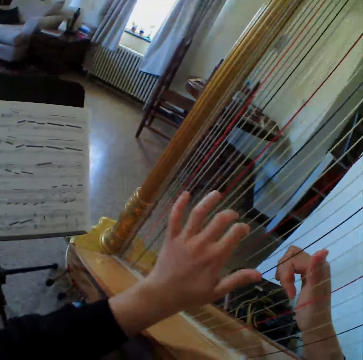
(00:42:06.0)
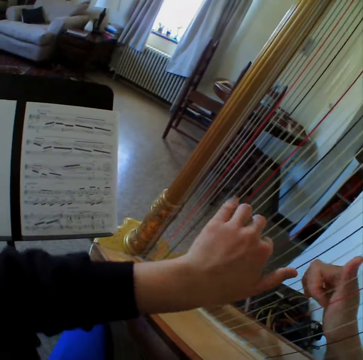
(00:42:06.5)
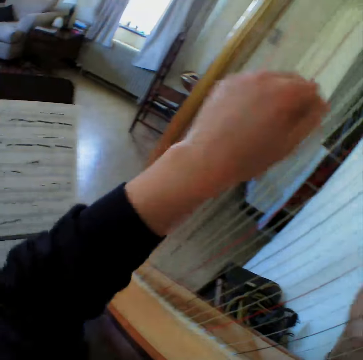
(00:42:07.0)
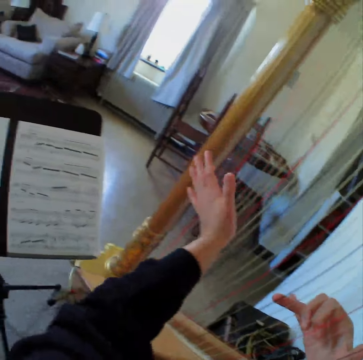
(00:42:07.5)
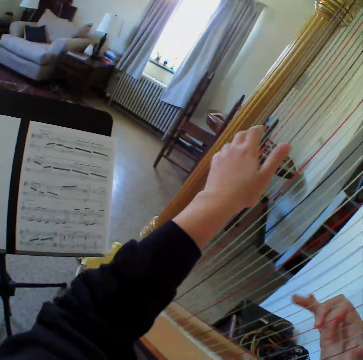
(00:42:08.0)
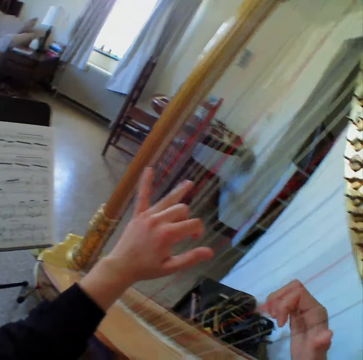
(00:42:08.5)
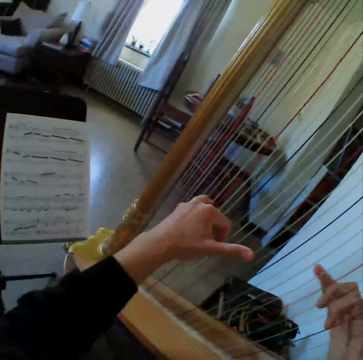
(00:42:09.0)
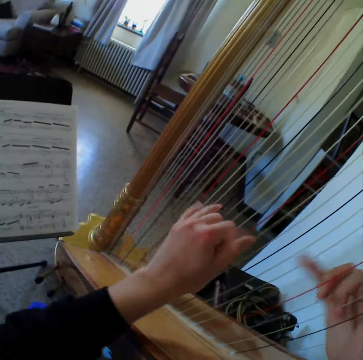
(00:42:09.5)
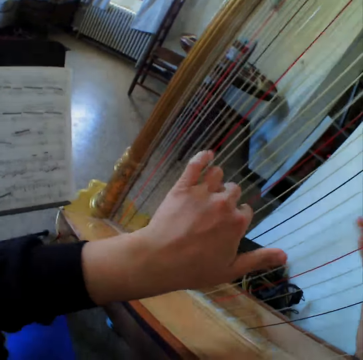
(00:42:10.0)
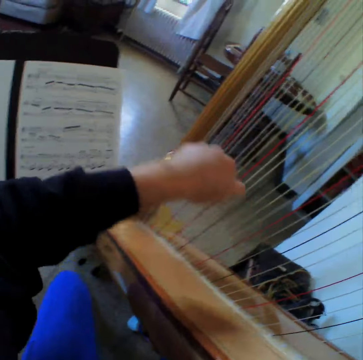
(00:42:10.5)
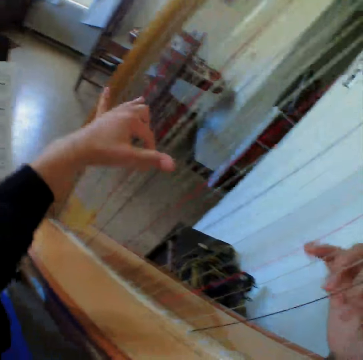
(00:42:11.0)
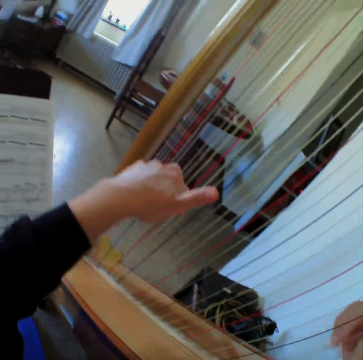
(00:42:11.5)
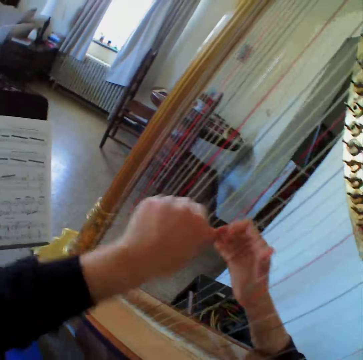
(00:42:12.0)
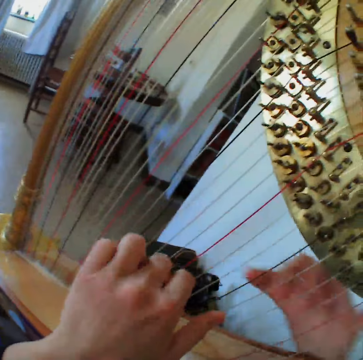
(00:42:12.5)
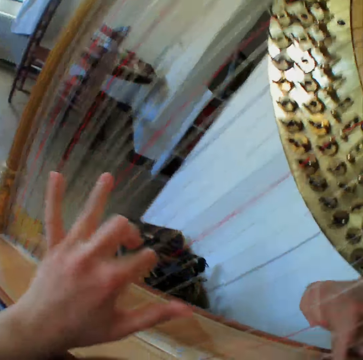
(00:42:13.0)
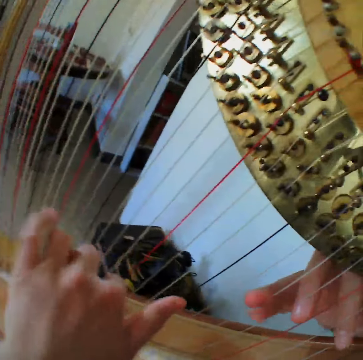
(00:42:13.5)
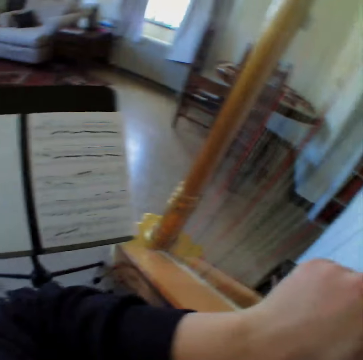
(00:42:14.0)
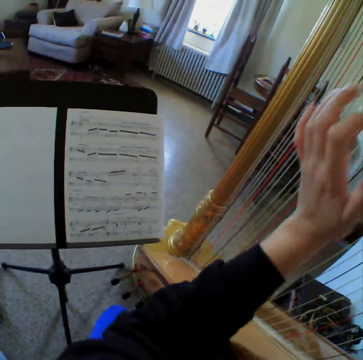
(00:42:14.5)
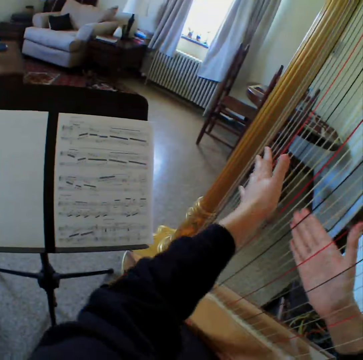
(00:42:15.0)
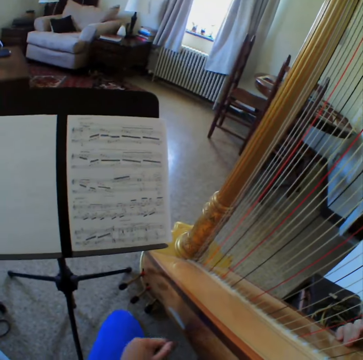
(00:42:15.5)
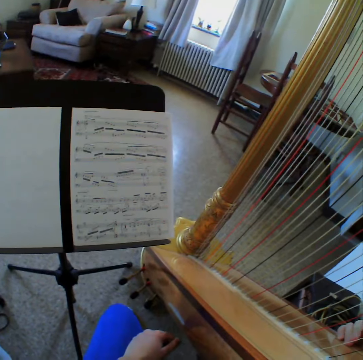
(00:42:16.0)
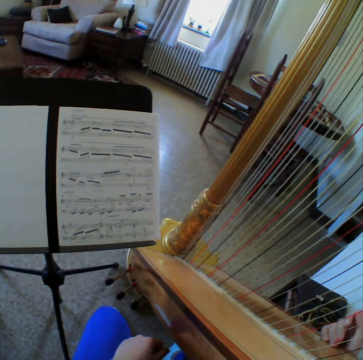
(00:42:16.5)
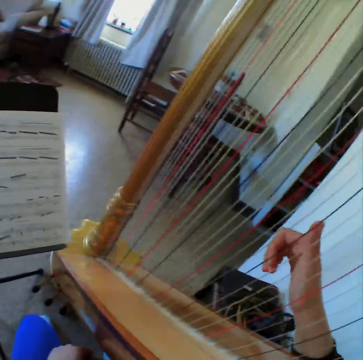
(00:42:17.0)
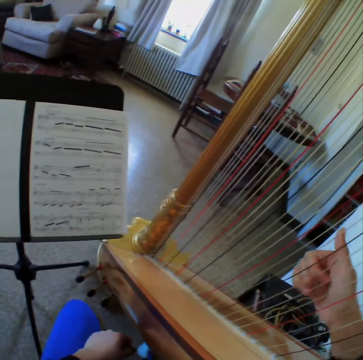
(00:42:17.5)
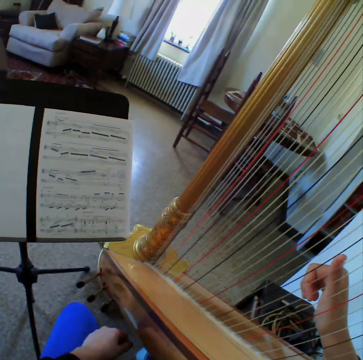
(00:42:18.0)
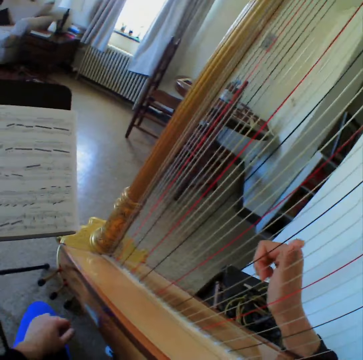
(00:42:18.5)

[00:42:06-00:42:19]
The camera wearer reads the music paper. They play the guitar. They read the music paper. They play the guitar. They read the music paper. They stop to play the harp.

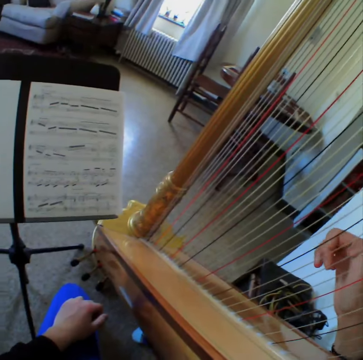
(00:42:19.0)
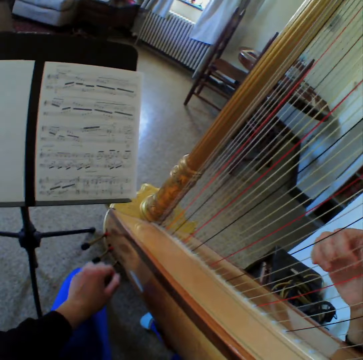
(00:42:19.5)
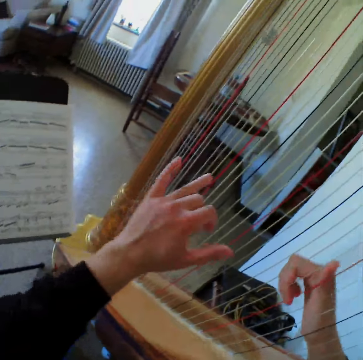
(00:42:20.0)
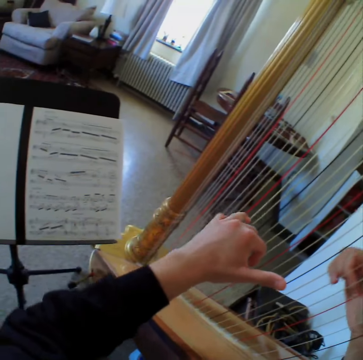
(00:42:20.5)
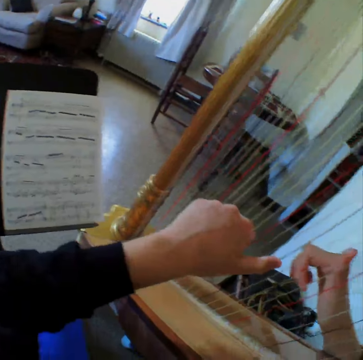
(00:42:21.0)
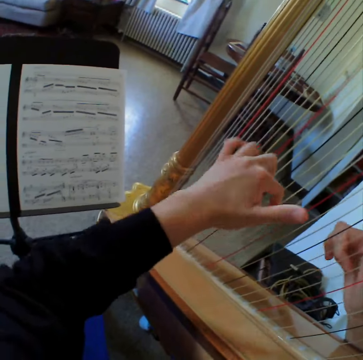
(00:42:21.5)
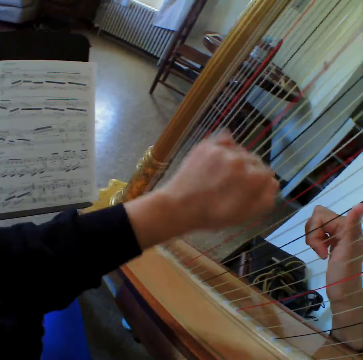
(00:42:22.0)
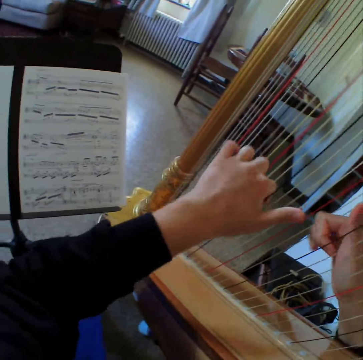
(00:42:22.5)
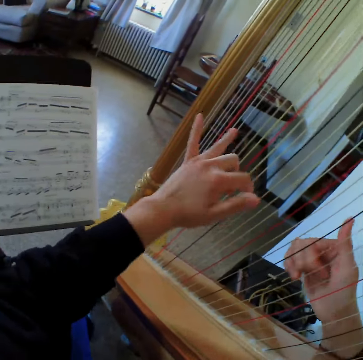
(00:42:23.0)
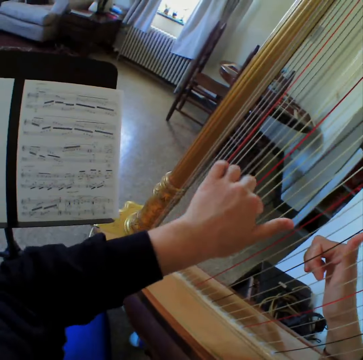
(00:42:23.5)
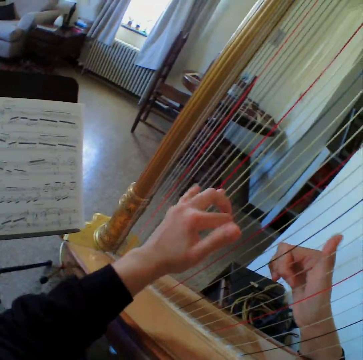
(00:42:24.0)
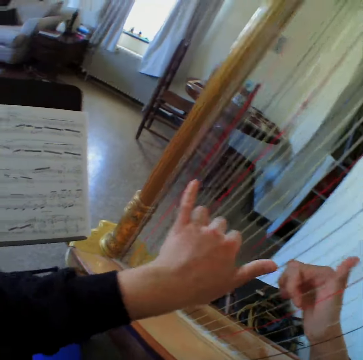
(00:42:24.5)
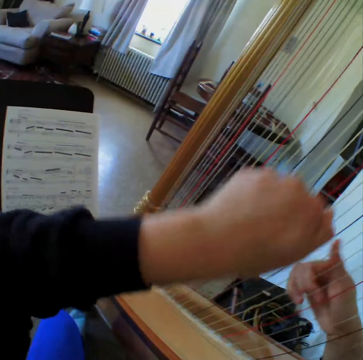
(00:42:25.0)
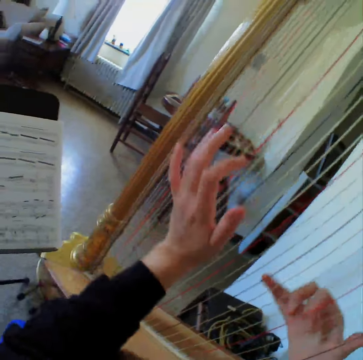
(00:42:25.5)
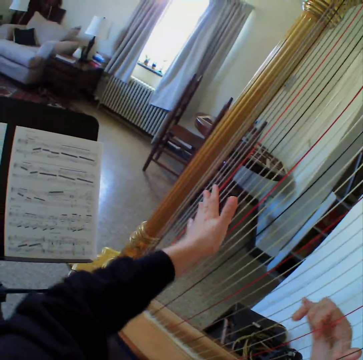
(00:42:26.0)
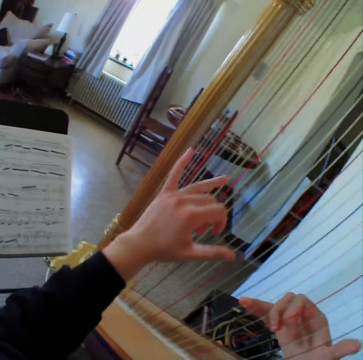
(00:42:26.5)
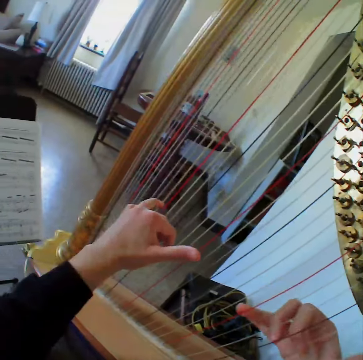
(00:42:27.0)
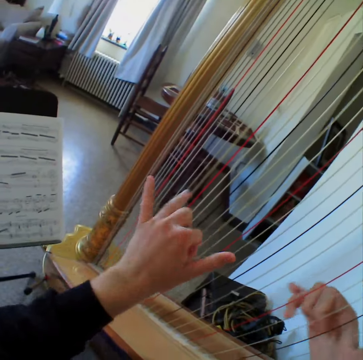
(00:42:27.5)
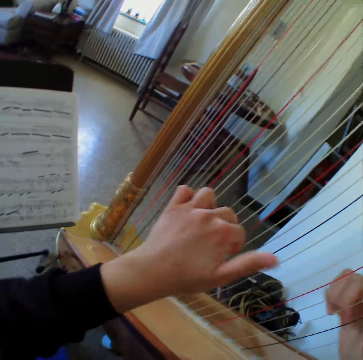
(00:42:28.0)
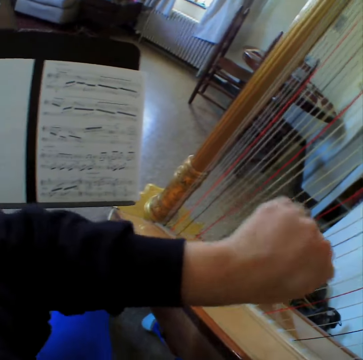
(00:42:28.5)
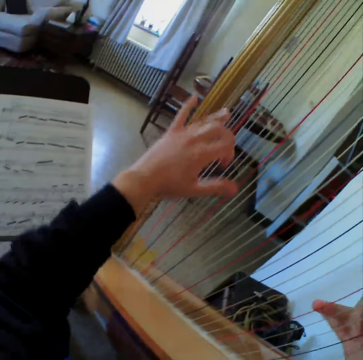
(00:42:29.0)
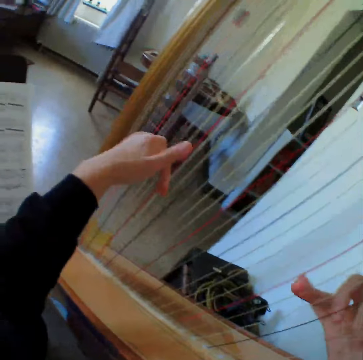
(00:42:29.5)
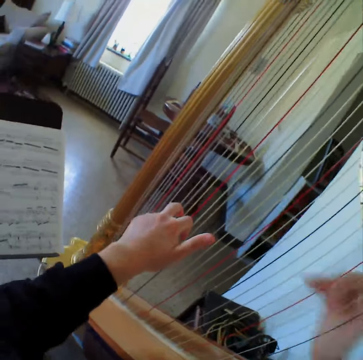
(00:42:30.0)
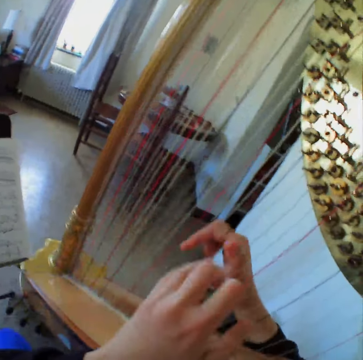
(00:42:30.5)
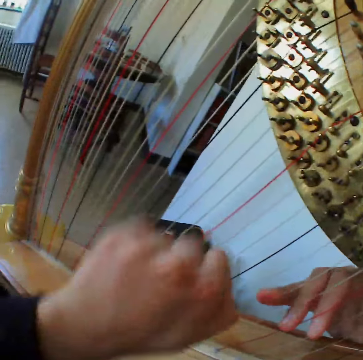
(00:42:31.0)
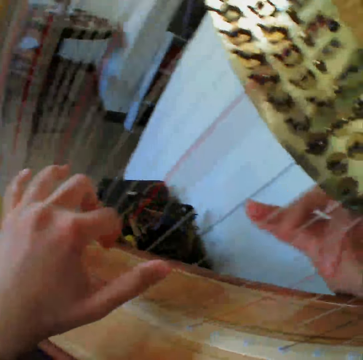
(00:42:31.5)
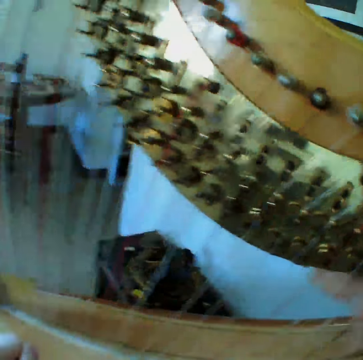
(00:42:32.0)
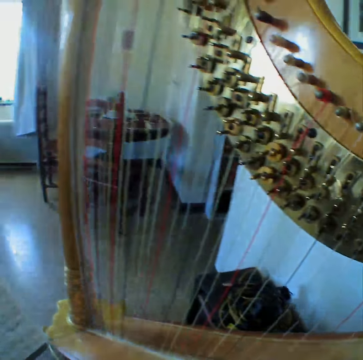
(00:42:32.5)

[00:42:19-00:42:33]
The camera wearer starts to play the harp or guitar again. They read the music paper. They play the guitar. They read the music paper. They play the guitar.

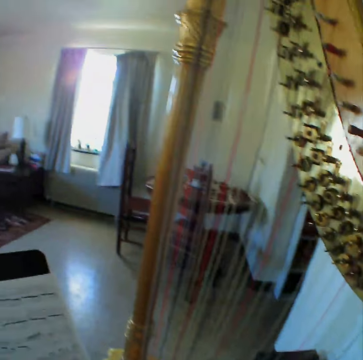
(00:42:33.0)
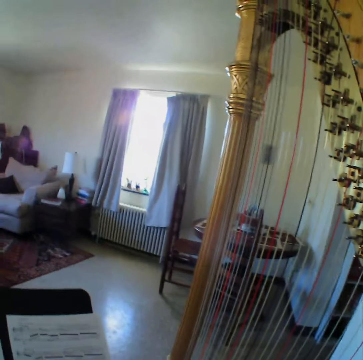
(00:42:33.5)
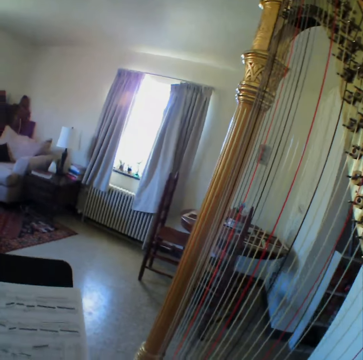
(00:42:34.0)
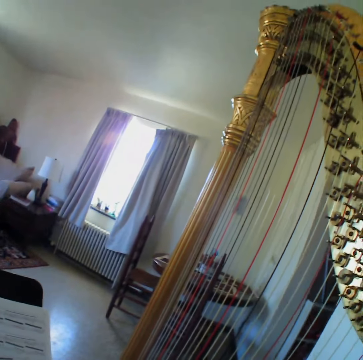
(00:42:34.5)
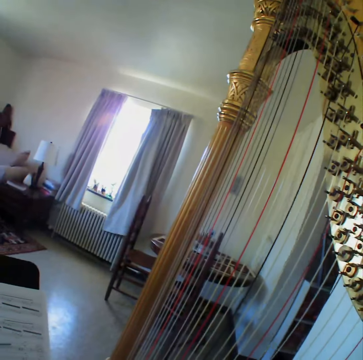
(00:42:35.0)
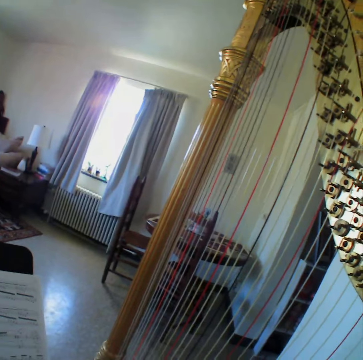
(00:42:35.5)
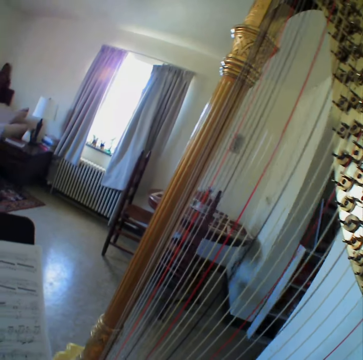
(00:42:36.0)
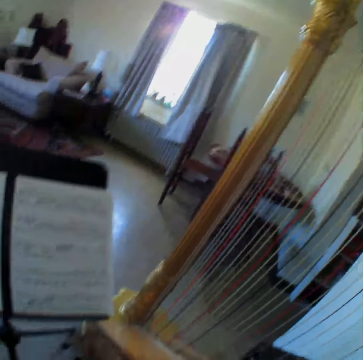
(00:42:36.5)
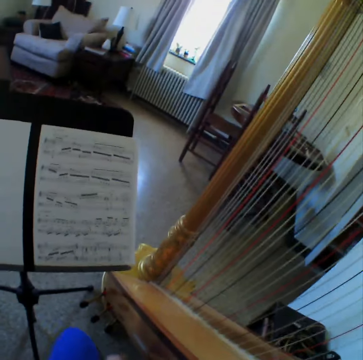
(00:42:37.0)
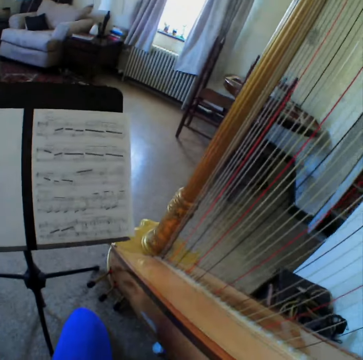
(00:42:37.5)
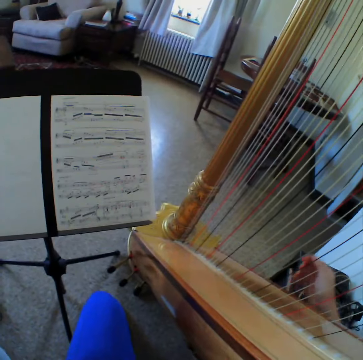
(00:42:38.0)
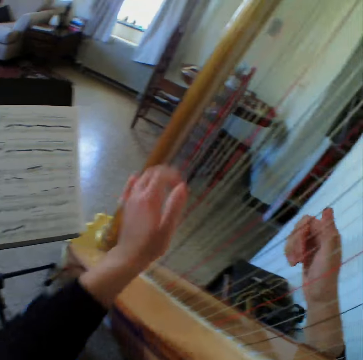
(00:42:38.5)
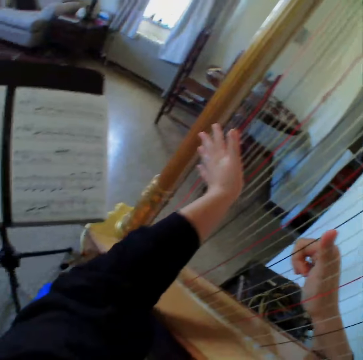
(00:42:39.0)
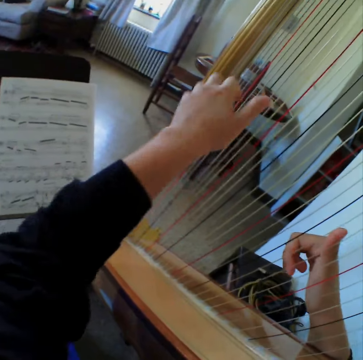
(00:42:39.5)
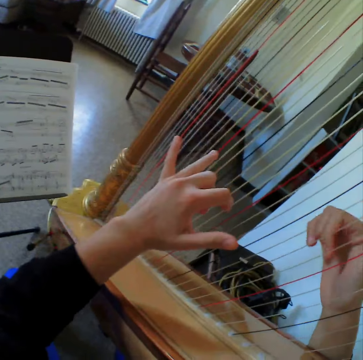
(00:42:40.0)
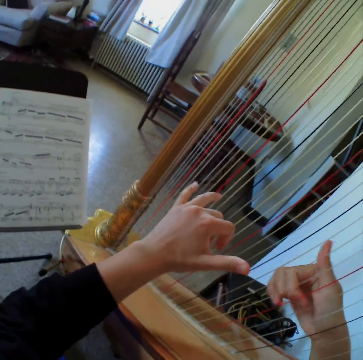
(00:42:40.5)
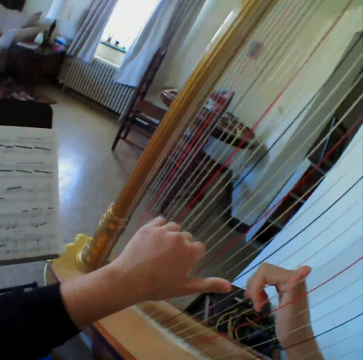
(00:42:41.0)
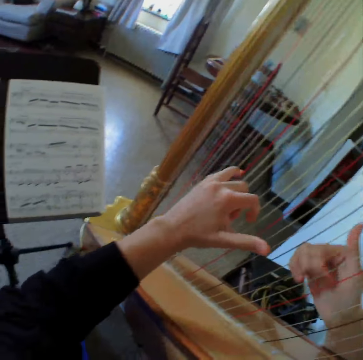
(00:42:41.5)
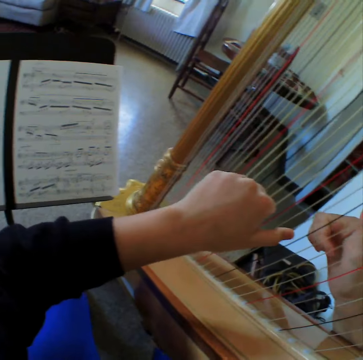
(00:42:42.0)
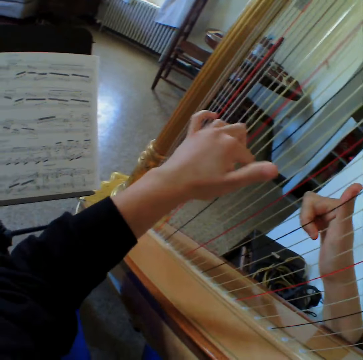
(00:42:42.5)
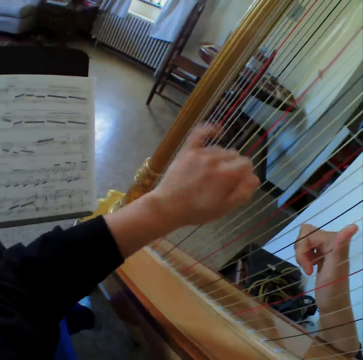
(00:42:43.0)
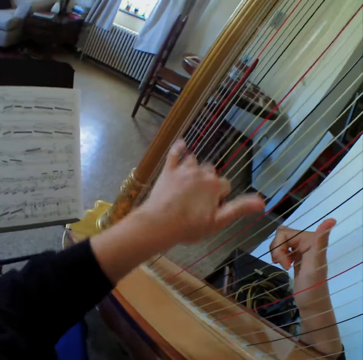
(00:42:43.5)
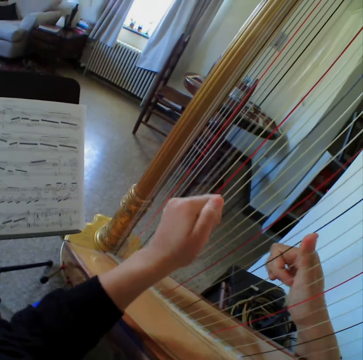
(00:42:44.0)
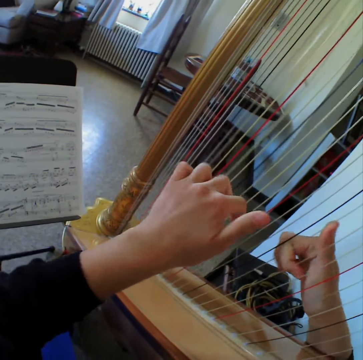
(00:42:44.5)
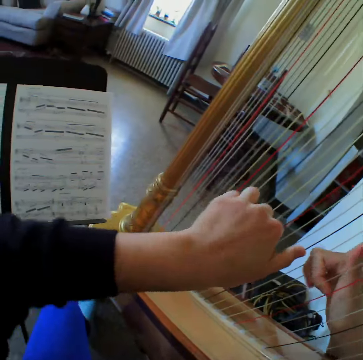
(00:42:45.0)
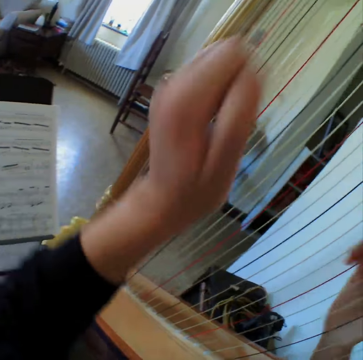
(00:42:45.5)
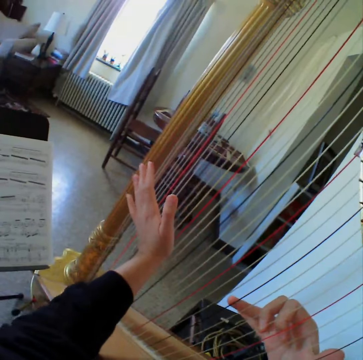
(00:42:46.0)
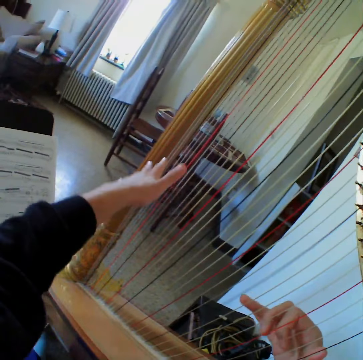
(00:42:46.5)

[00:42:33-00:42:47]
The camera wearer reads the music paper. They stop to play the harp. They start to play the harp or guitar again. They read the music paper. They play the guitar.
